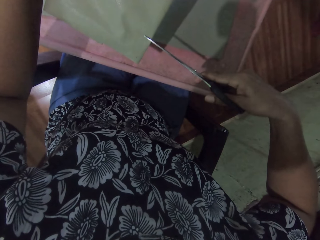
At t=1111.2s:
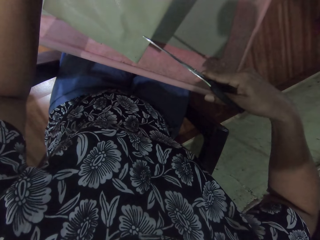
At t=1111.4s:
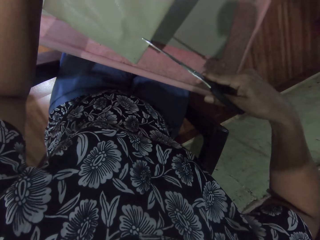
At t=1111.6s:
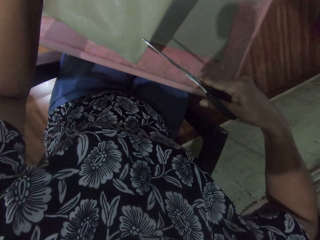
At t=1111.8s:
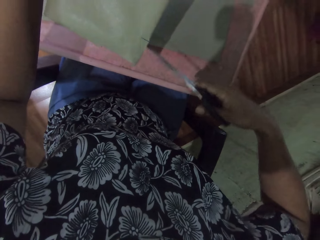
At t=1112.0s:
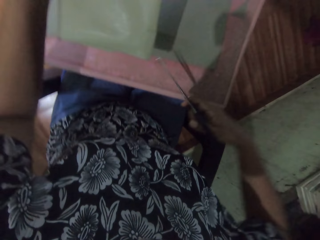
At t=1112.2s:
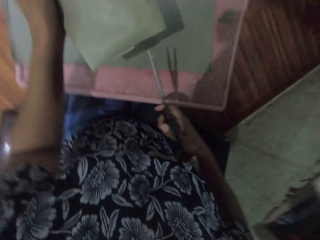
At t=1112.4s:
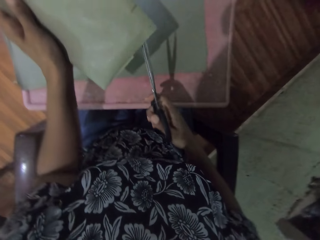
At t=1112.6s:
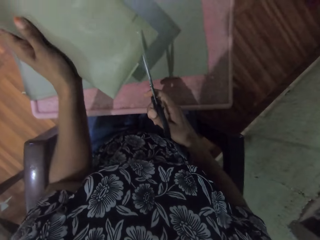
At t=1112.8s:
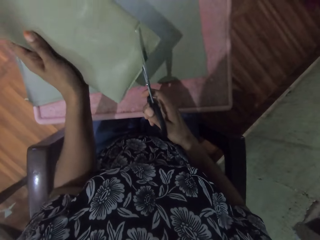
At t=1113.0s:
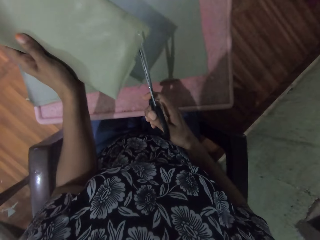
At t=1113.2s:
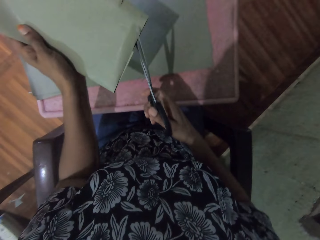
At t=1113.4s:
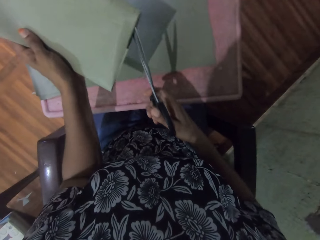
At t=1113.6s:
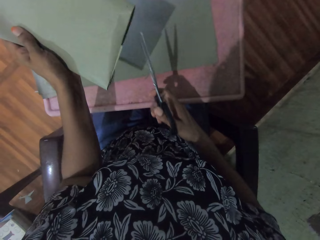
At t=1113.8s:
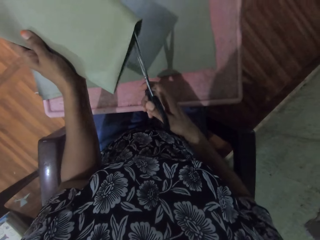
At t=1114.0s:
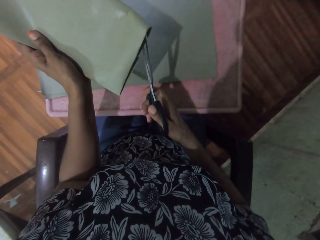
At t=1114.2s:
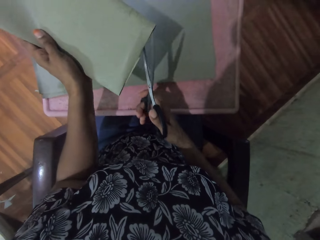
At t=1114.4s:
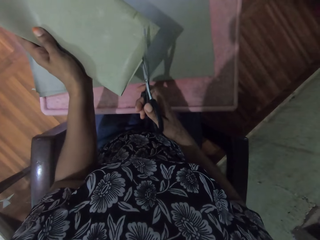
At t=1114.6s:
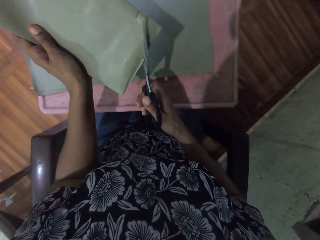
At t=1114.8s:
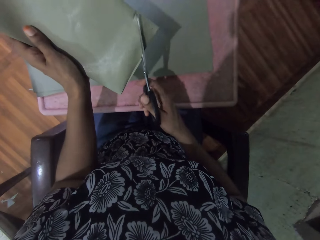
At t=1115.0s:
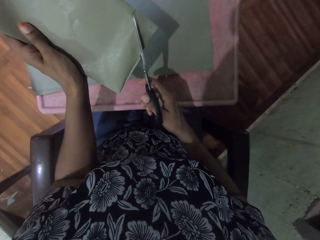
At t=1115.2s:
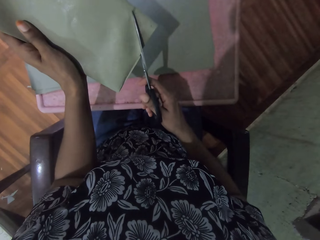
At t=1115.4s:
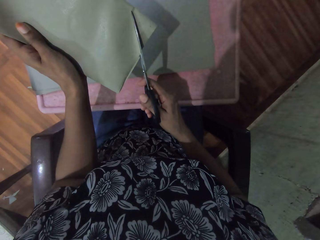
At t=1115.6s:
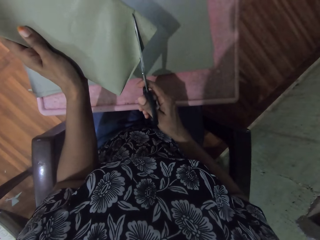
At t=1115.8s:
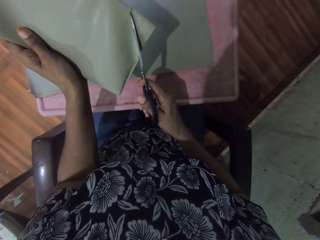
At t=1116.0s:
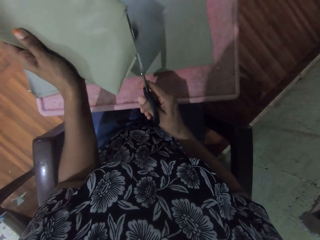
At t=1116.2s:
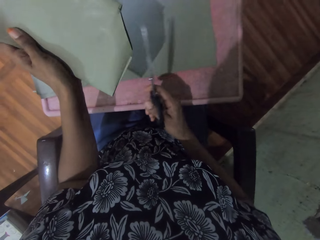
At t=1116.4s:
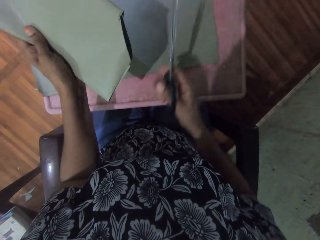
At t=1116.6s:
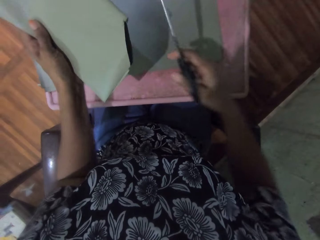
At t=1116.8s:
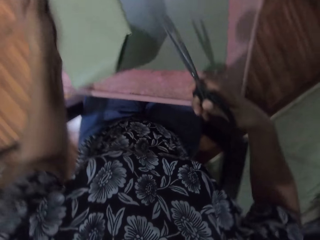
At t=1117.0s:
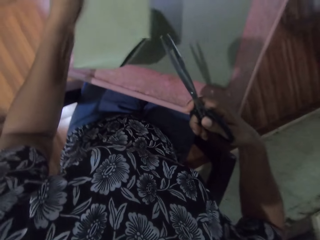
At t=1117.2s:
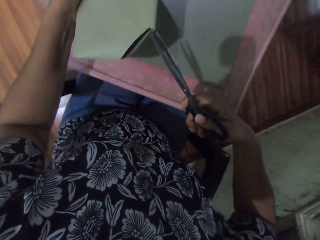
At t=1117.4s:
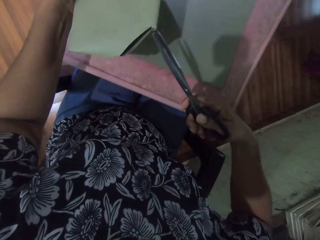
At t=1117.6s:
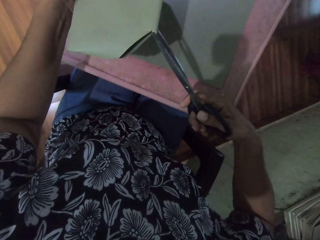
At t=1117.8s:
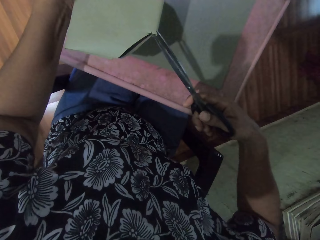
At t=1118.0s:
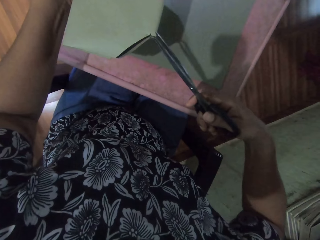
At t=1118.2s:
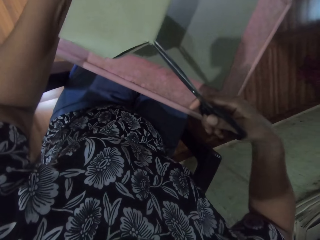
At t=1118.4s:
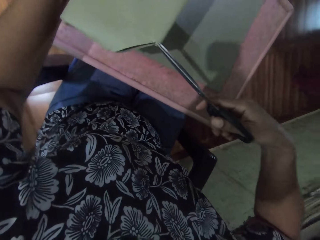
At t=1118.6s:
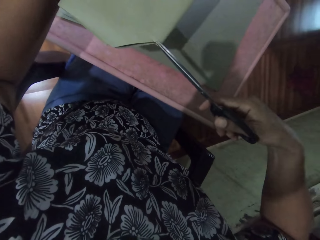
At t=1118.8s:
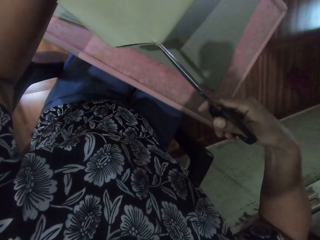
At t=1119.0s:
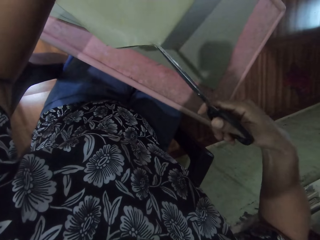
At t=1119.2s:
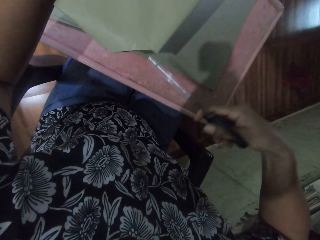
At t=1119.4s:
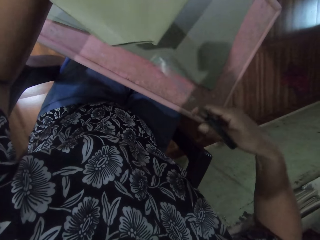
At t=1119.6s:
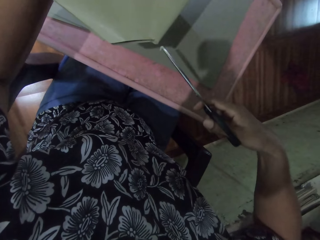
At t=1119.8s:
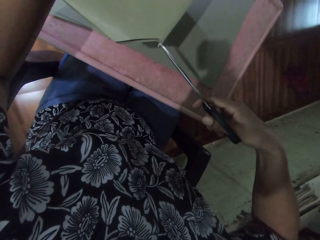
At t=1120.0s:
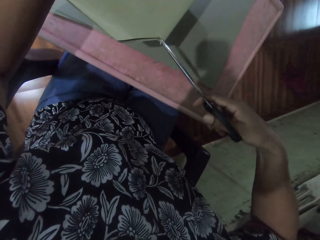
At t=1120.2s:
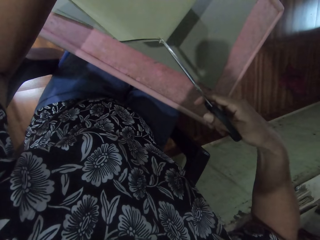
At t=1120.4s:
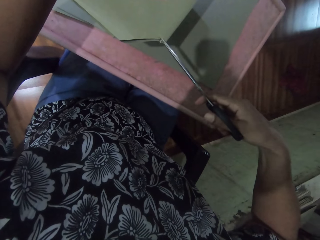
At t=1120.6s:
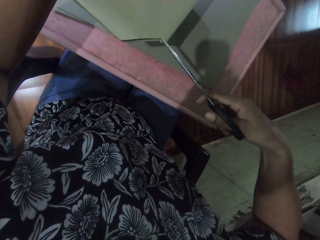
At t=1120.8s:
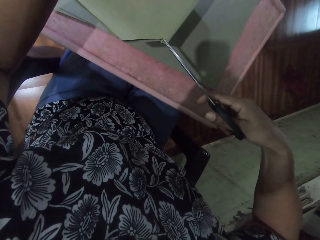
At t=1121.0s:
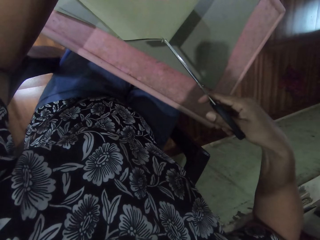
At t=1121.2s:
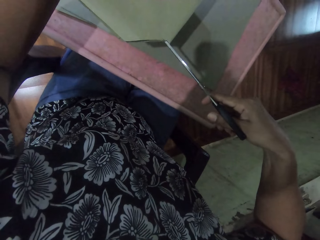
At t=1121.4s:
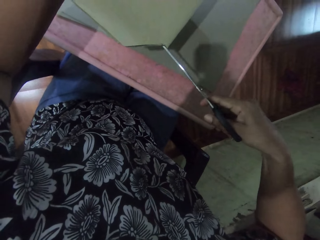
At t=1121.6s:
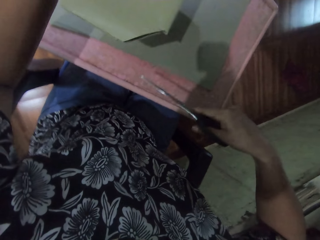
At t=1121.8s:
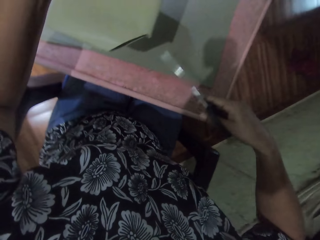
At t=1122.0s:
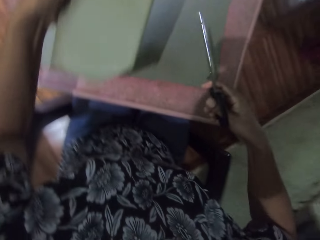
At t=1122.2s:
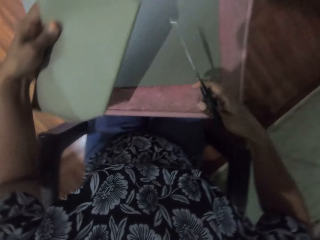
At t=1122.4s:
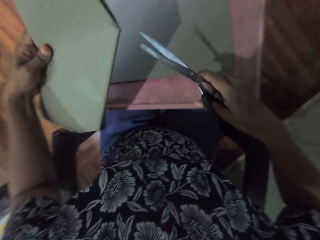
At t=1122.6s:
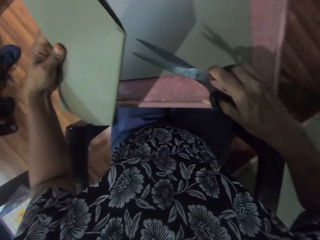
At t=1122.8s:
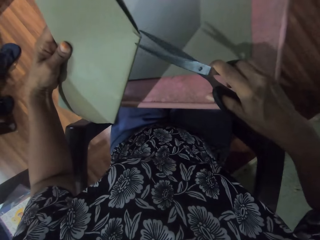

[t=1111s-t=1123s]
The camera wearer cuts the wrapping paper with the scissors in her right hand. She removes the scissors from the paper with her right hand. She cuts the wrapping paper with the scissors in her right hand. She does this repeatedly.

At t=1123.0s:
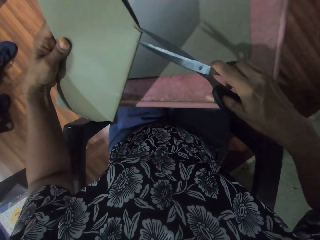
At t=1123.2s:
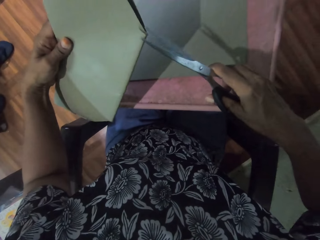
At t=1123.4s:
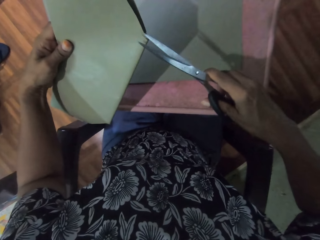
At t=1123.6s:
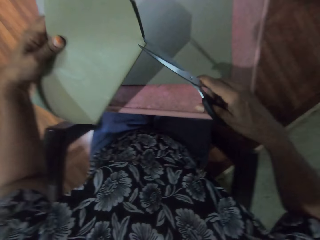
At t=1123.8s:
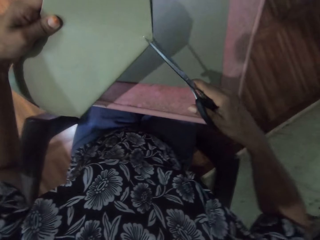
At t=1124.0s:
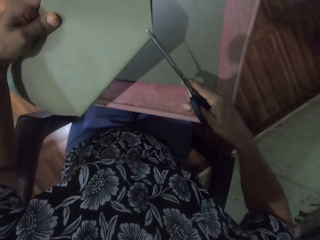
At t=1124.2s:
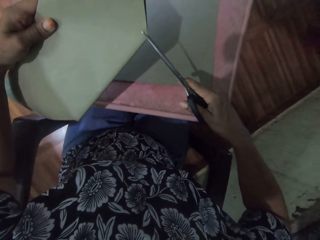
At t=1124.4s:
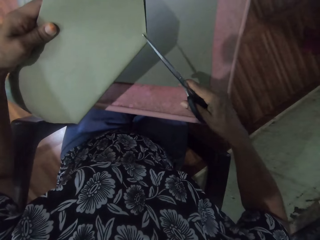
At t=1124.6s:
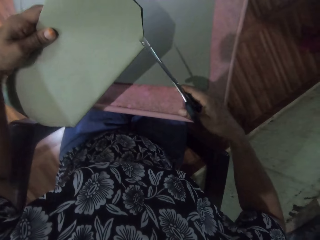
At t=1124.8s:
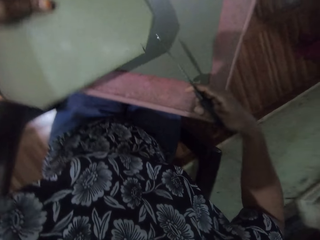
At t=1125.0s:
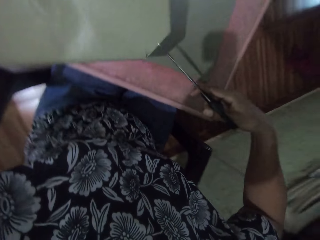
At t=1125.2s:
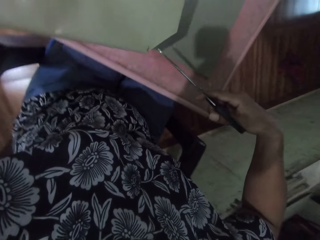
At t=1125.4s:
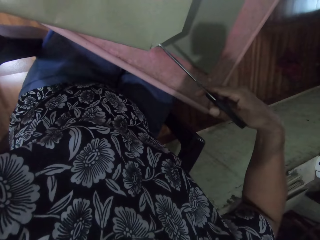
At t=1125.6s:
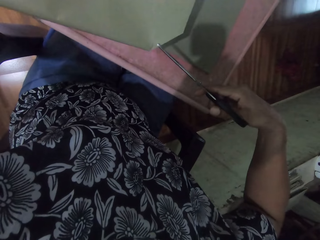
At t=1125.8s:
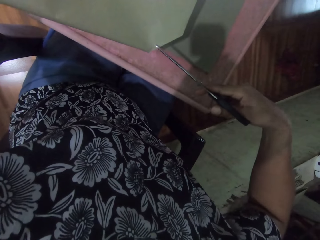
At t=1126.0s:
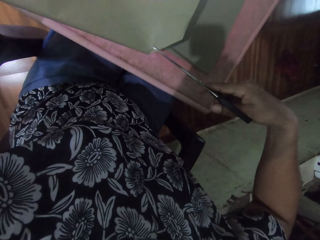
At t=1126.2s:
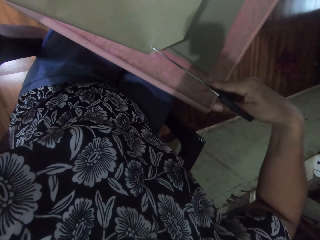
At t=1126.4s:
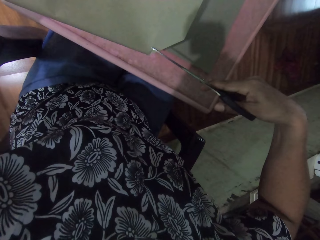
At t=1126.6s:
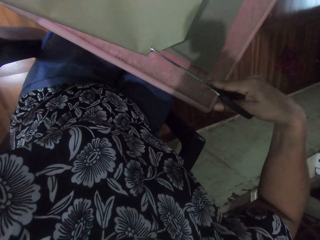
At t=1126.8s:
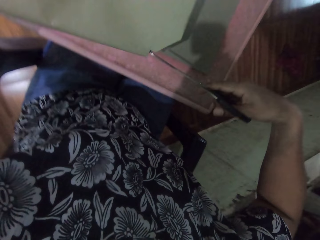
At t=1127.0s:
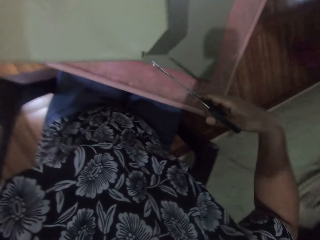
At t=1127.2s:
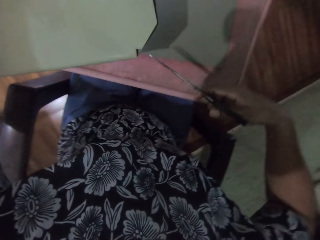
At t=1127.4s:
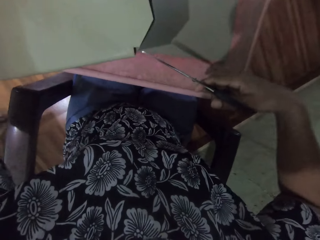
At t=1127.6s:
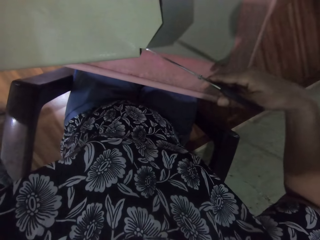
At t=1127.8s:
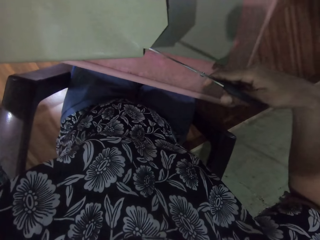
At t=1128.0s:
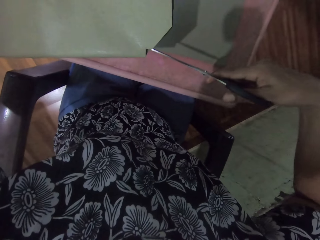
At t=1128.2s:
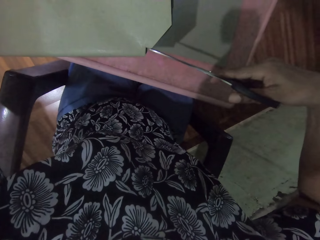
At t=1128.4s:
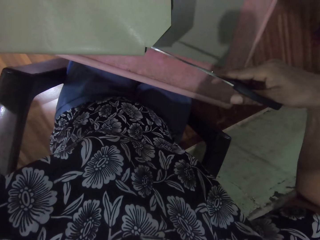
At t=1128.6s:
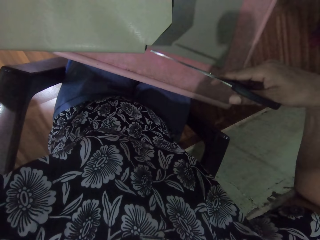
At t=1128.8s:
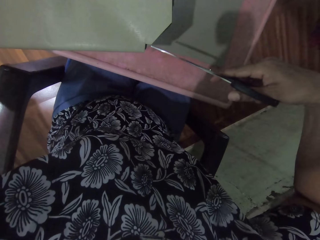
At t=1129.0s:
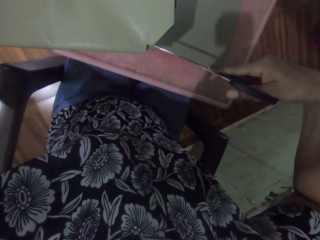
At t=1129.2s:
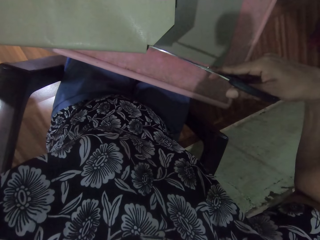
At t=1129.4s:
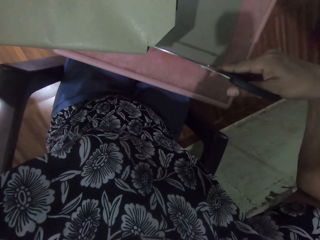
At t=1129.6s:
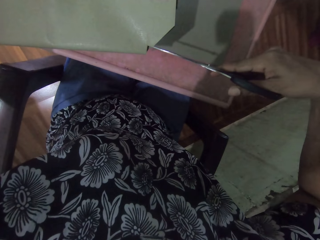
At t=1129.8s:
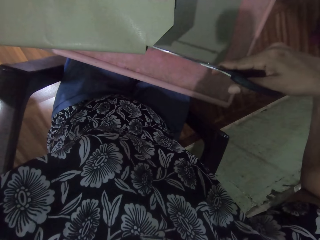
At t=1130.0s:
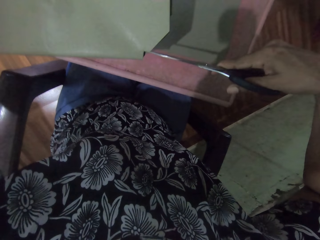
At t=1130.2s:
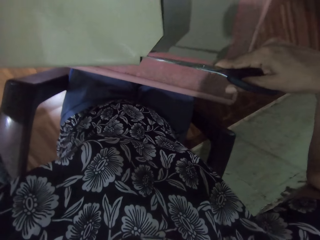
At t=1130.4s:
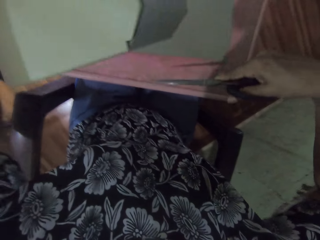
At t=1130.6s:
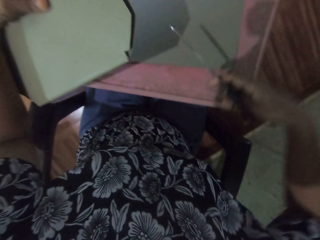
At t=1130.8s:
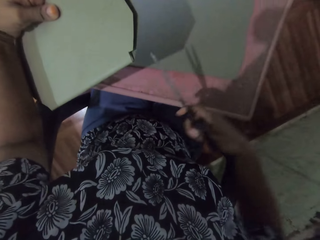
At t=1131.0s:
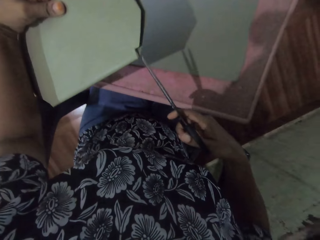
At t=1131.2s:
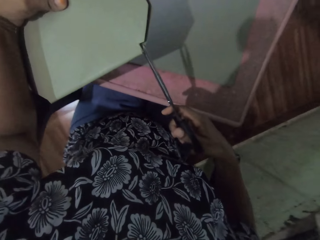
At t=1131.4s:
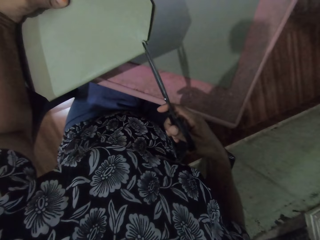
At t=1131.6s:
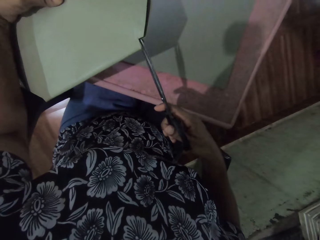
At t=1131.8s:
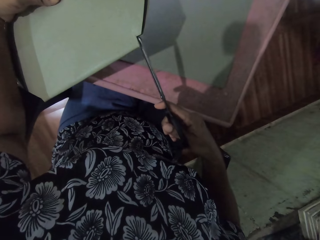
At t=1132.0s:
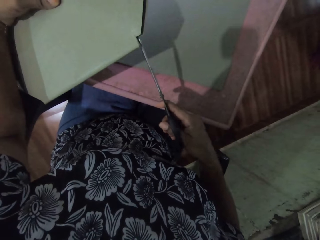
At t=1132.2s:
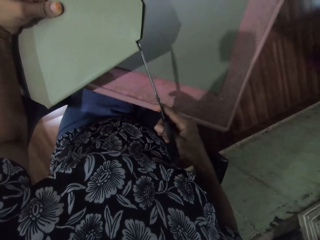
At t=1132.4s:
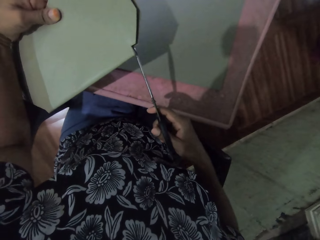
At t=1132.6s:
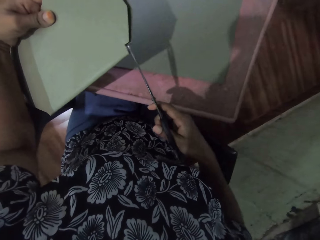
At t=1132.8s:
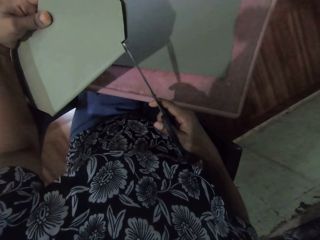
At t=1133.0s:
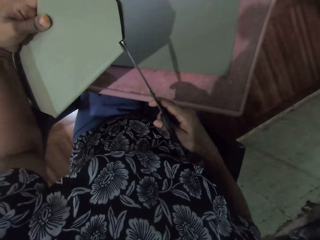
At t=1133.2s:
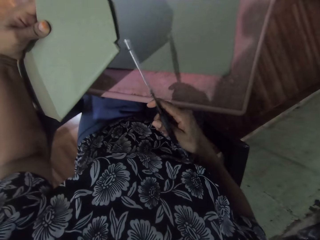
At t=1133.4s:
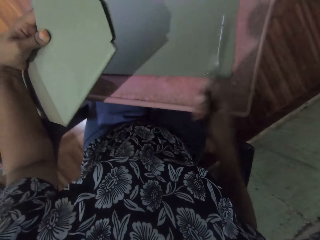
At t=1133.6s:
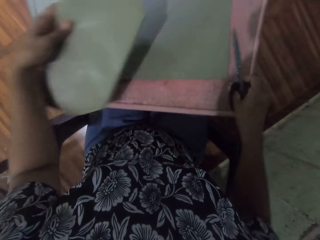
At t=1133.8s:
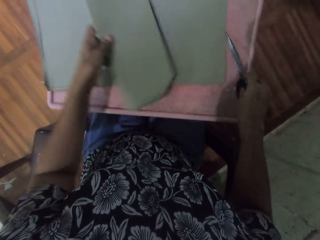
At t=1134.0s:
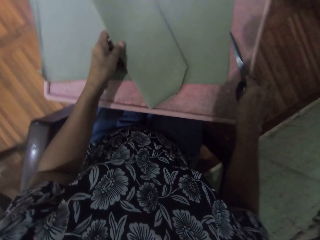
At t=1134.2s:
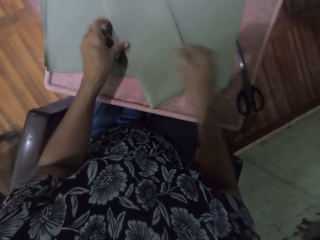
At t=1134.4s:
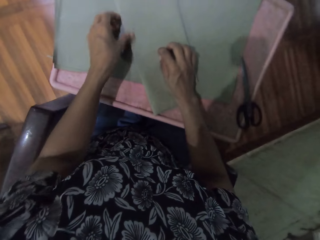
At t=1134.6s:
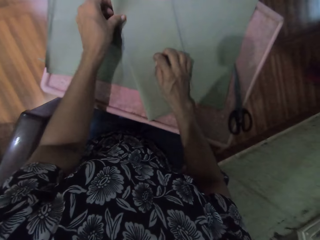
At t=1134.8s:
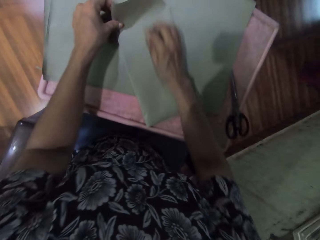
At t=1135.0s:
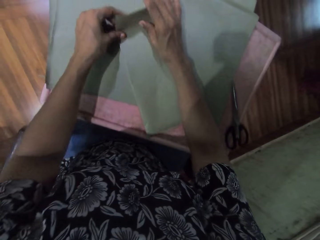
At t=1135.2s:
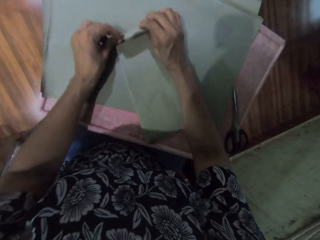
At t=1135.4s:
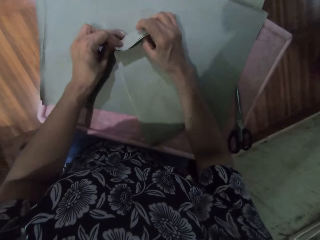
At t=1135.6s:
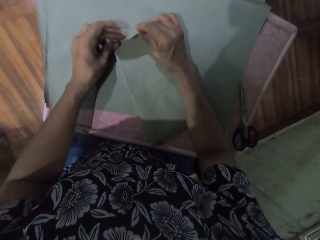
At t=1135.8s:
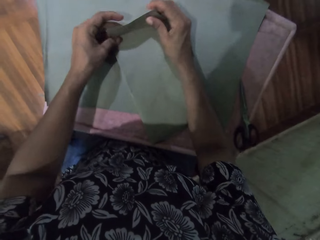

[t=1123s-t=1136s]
The camera wearer cuts the wrapping paper with the scissors in her right hand. She does this repeatedly. She pulls the scissors off the paper. She cuts the wrapping paper with the scissors in her right hand. She drops the book on the board with her left hand, drops the scissors on the board with her right hand. She wraps the book with the wrapping paper with both hands.
